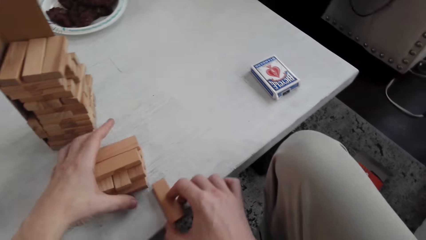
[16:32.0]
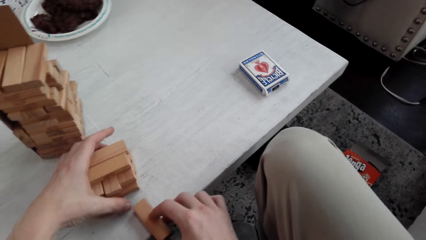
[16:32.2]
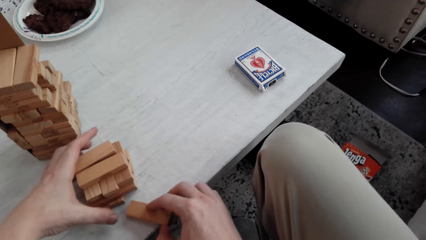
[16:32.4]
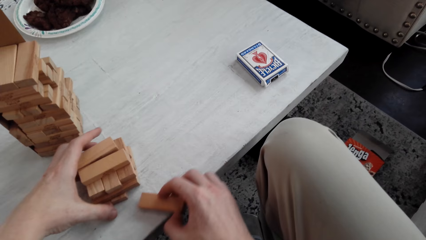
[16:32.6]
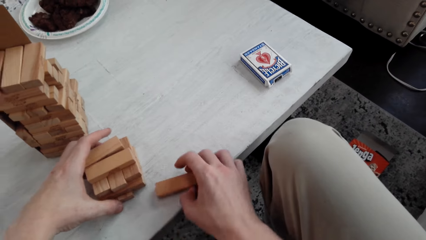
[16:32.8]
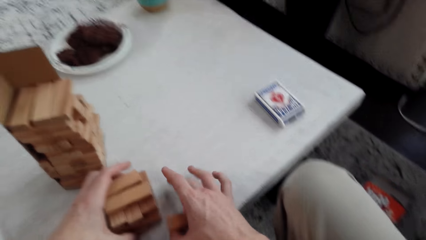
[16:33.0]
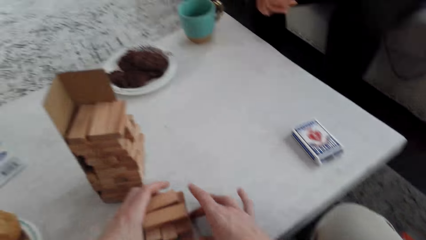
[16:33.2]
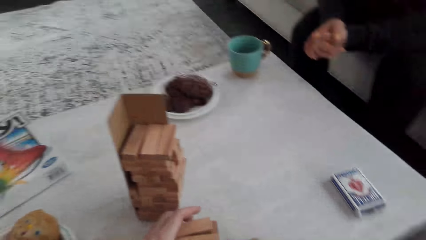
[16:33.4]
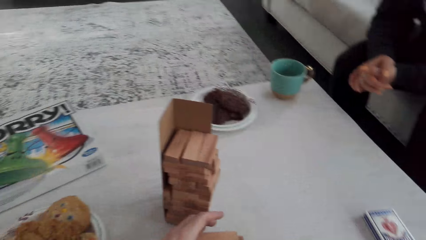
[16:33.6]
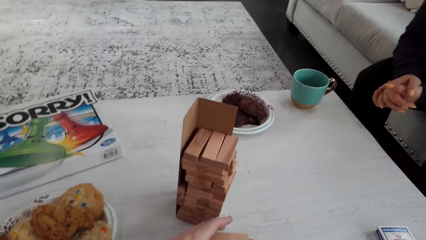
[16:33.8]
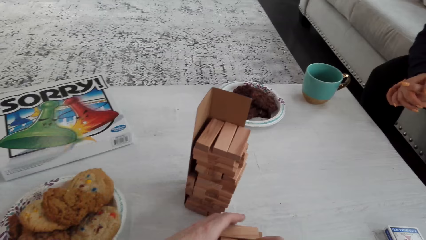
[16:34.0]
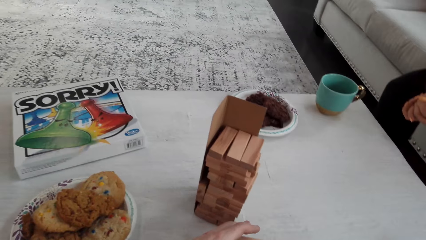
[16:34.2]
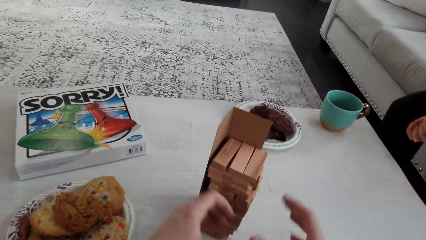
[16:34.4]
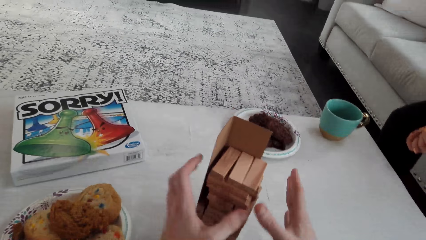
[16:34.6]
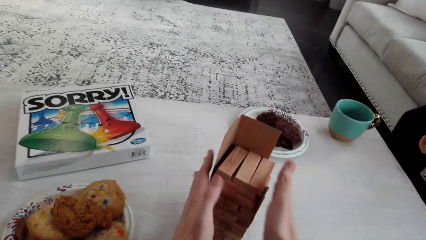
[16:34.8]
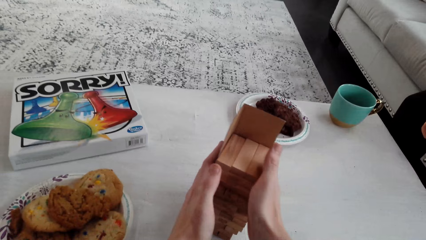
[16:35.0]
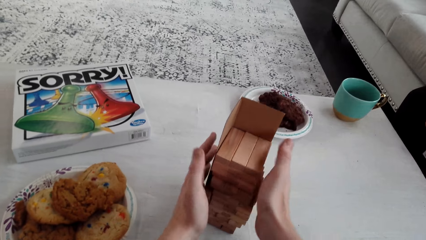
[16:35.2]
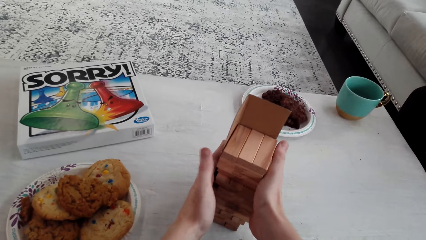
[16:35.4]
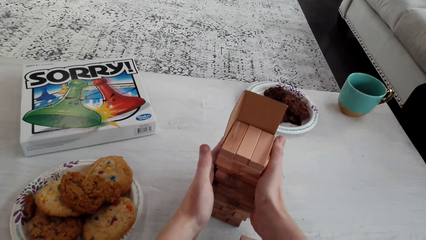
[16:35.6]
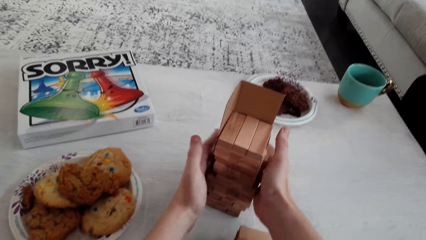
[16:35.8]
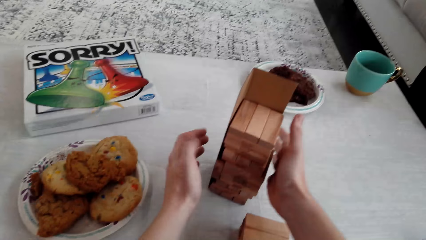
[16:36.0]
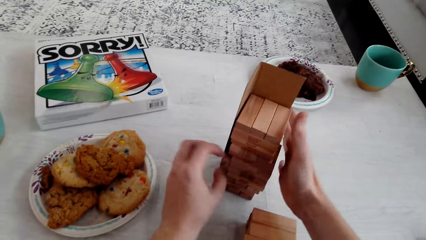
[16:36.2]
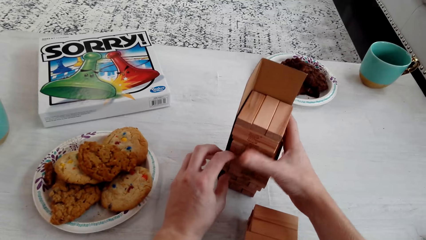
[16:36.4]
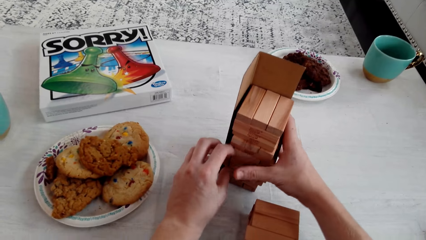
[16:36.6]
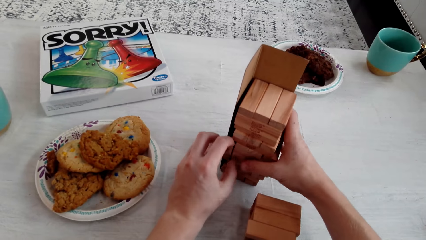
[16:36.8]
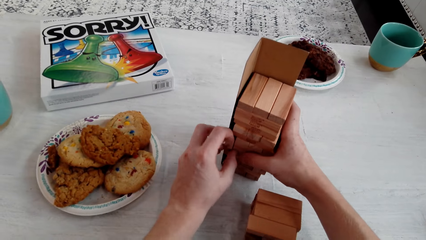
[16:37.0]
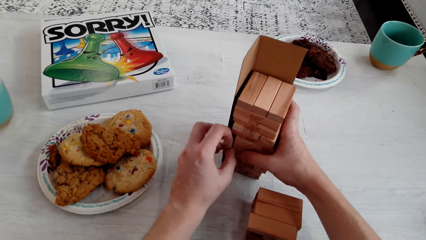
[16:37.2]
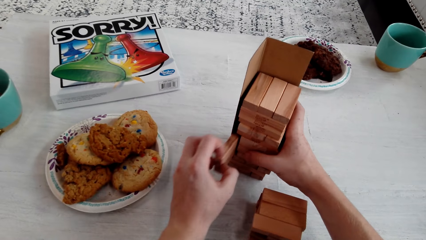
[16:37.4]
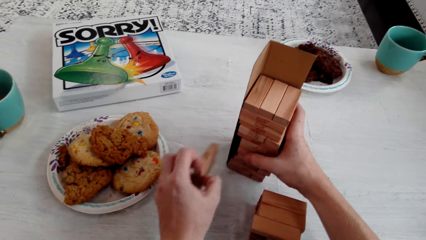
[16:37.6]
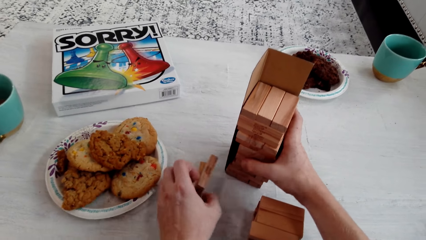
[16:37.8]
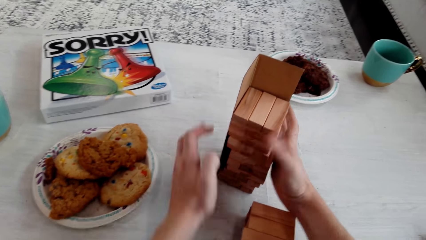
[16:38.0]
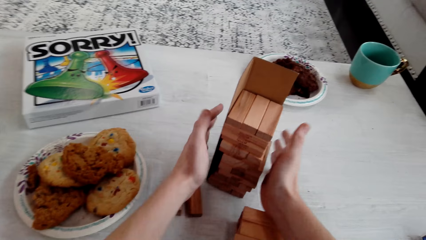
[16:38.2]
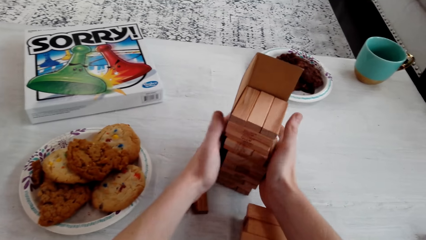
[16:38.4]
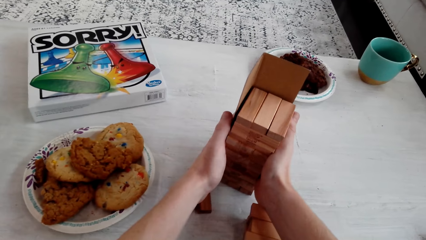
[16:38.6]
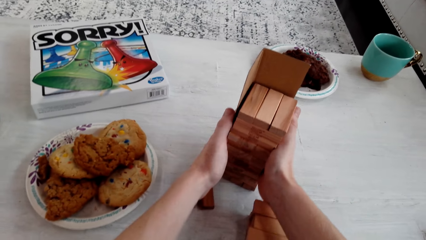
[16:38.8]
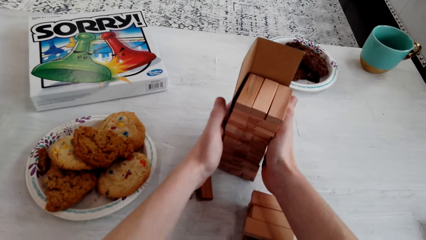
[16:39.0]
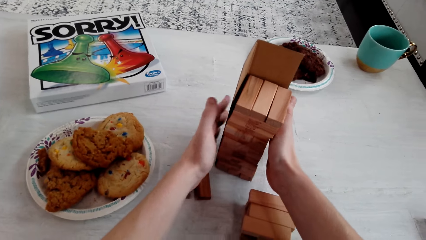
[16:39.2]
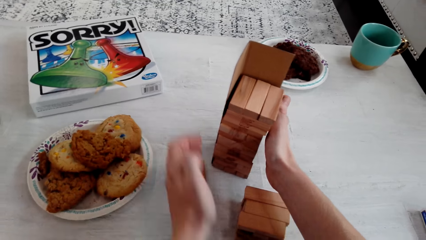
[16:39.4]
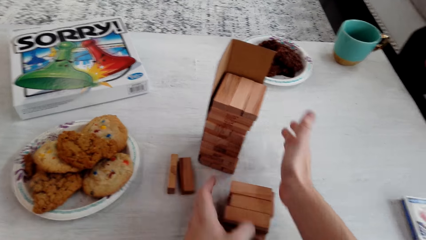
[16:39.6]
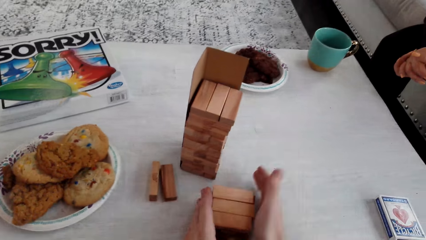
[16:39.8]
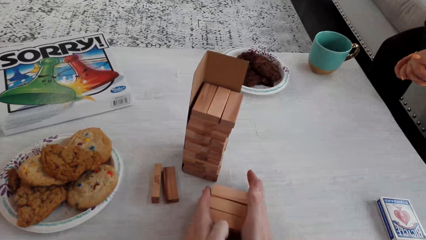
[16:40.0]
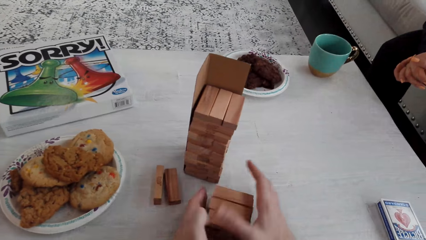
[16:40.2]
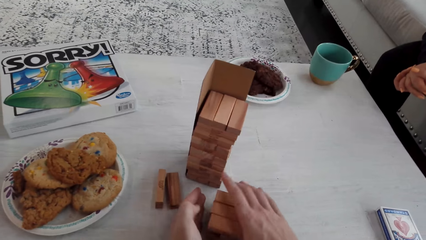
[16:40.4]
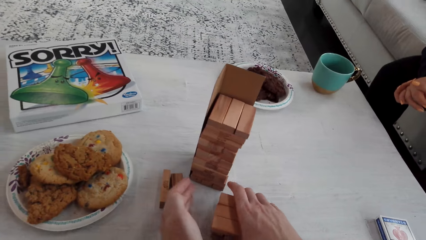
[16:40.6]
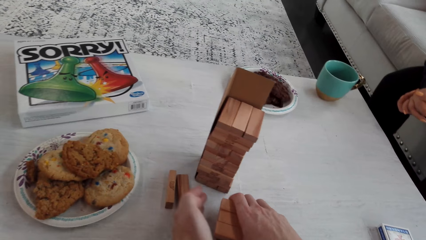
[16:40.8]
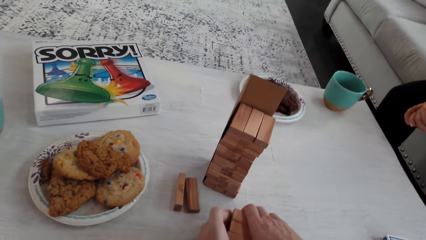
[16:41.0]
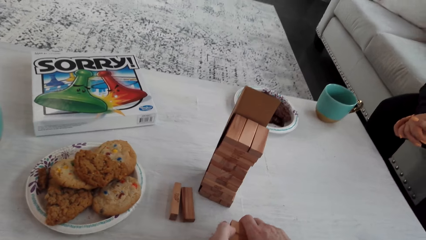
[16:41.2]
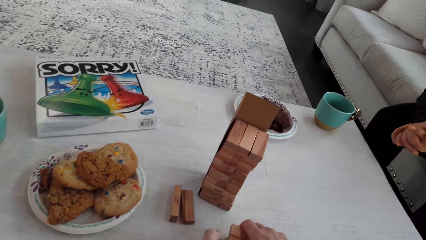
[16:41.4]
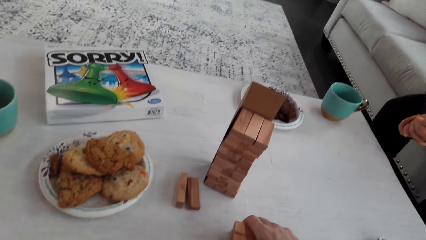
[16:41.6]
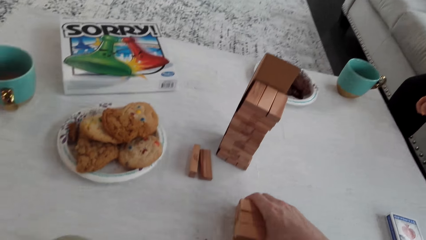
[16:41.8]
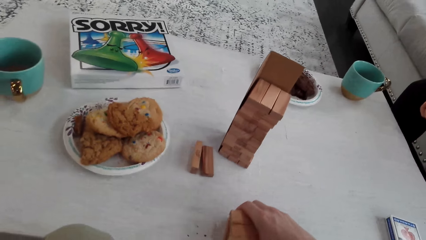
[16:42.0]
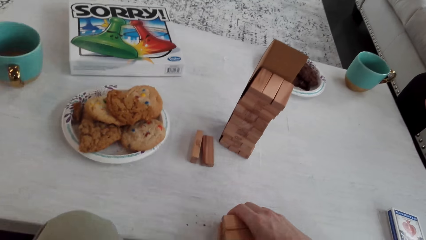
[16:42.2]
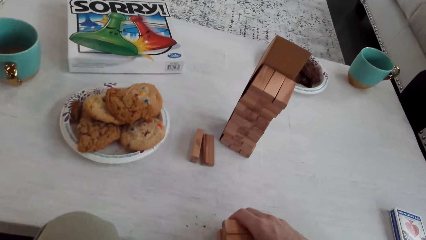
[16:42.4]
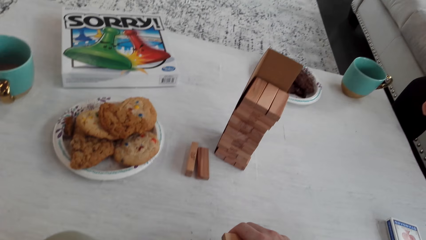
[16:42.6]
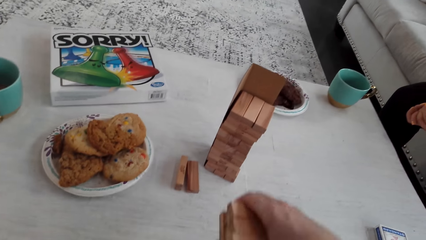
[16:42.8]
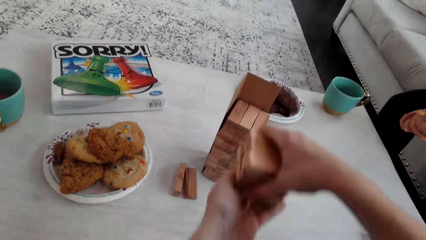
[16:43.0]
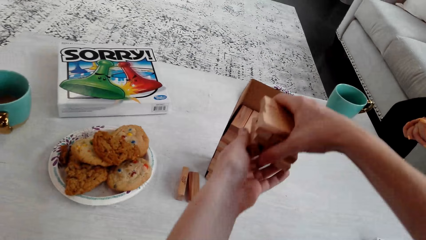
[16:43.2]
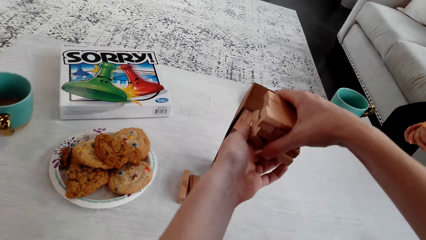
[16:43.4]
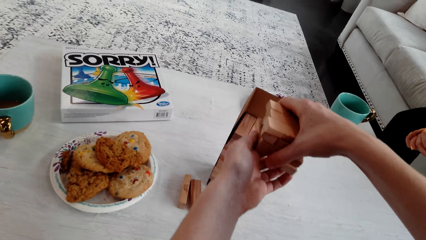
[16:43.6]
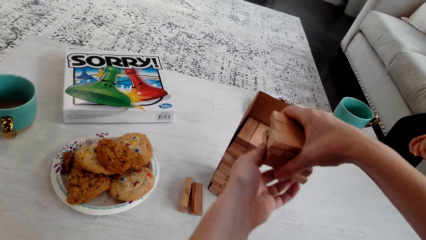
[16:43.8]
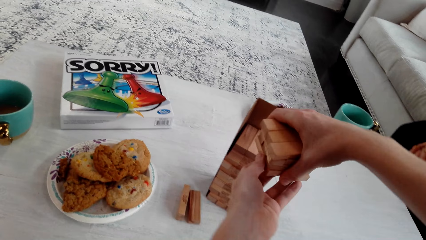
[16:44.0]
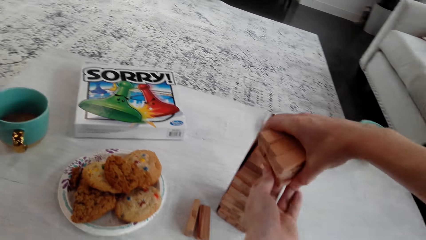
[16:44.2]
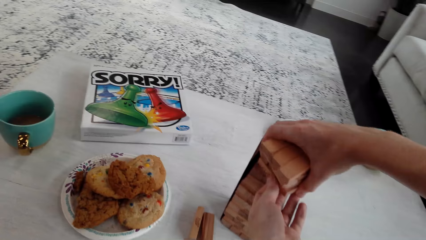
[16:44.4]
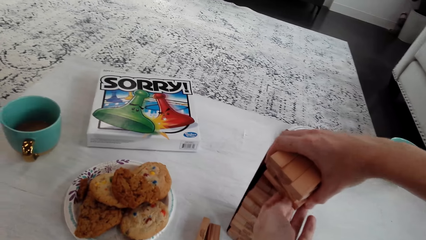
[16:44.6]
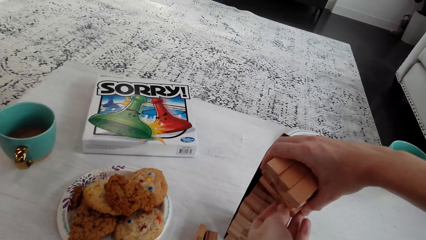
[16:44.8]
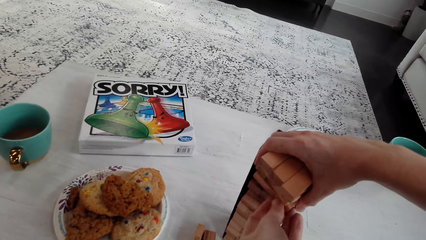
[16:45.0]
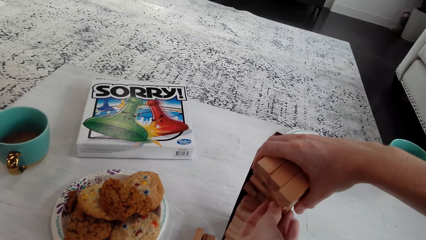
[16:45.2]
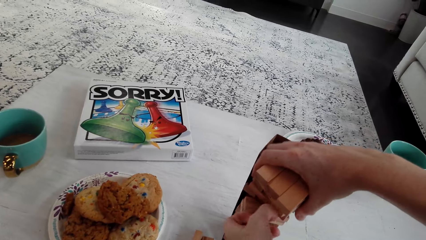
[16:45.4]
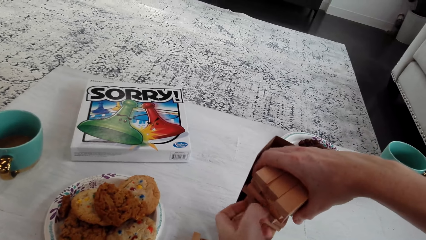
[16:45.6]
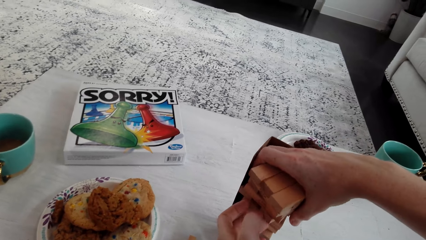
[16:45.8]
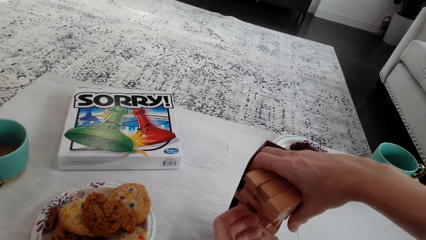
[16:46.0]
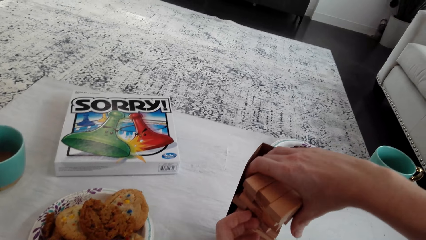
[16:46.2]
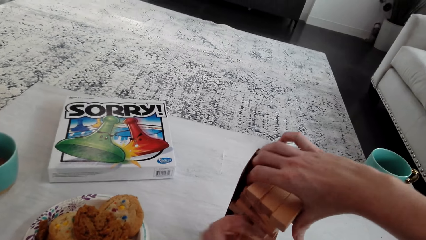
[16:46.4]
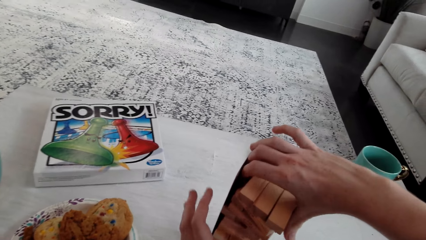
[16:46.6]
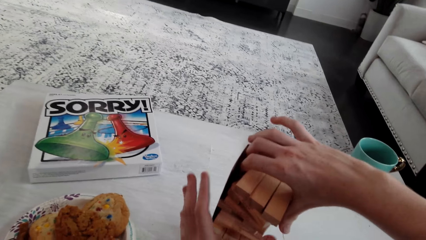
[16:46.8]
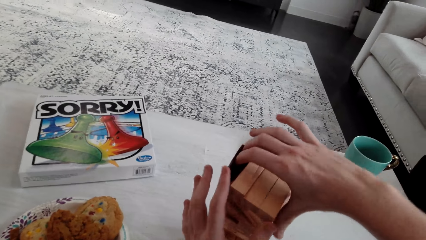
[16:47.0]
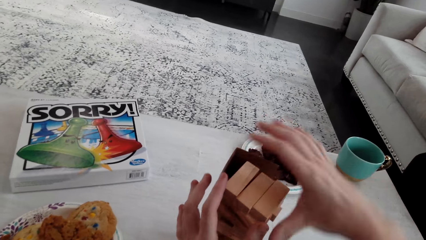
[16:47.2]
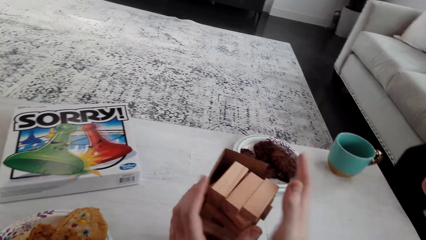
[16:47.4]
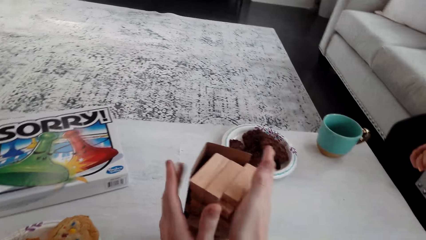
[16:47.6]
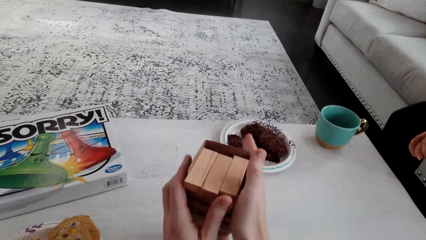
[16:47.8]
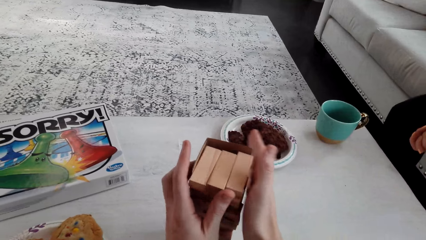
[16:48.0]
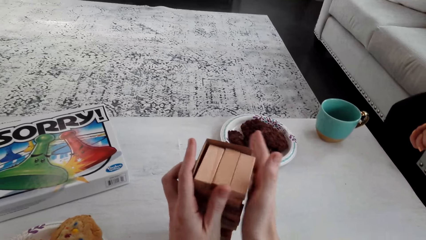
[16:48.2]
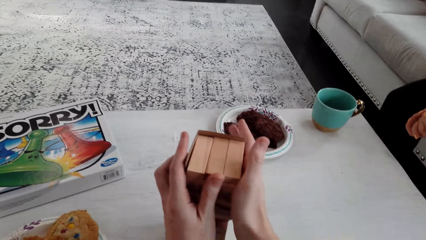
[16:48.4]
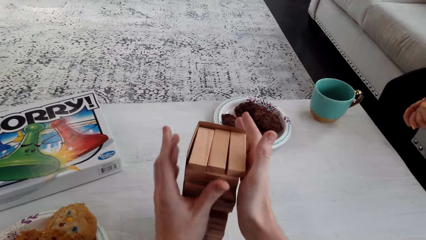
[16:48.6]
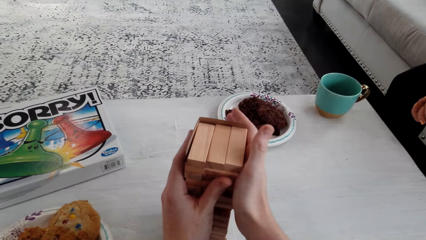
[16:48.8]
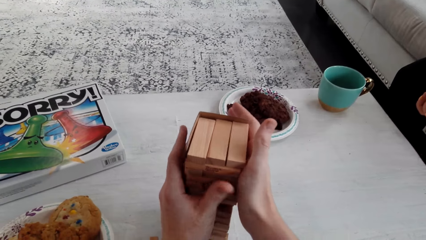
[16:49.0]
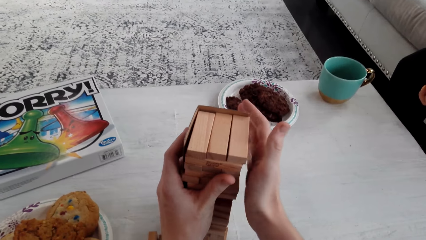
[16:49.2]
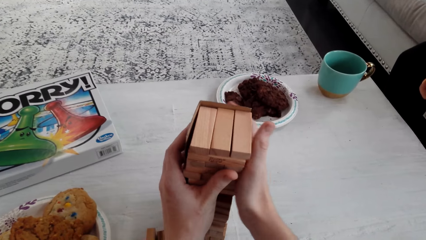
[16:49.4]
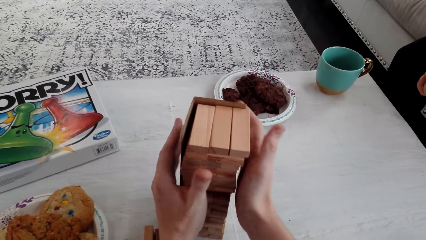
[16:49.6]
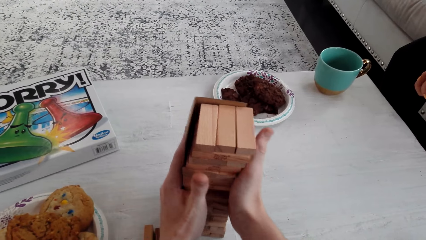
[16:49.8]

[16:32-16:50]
The camera wearer talks to a woman. They touch a Jenga wooden piece with both hands. They remove the wooden Jenga piece with the left hand. They put the wooden Jenga piece on the table with the left hand. They touch the Jenga wooden piece with both hands. They arrange the Jenga wooden piece. They arrange the Jenga wooden piece again and talk to the woman.
